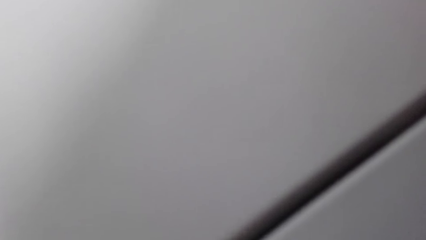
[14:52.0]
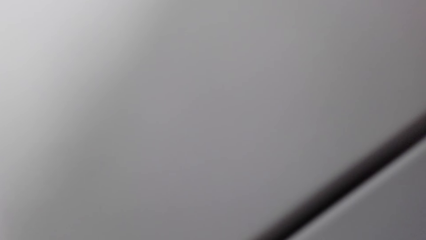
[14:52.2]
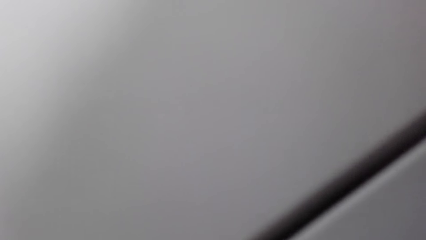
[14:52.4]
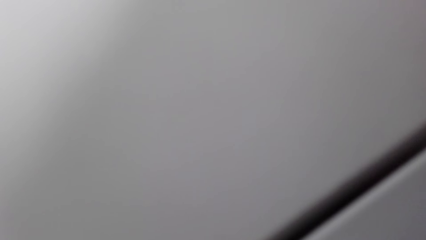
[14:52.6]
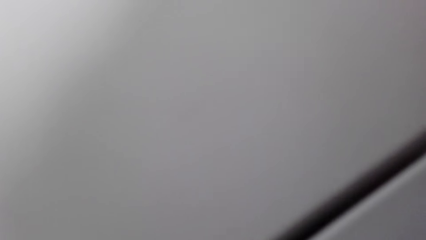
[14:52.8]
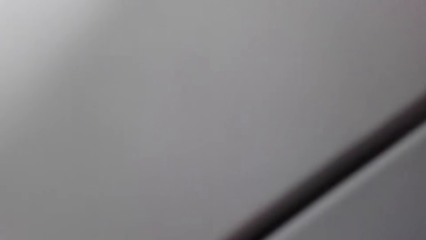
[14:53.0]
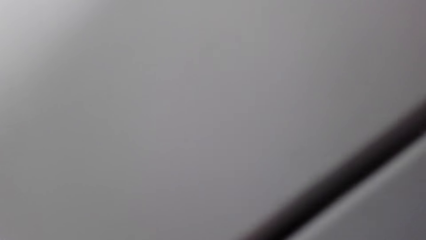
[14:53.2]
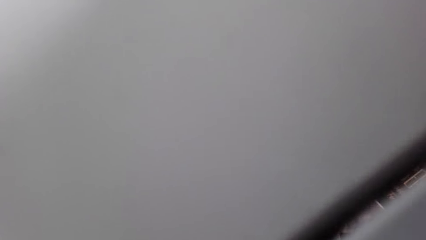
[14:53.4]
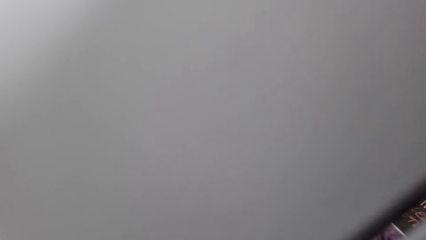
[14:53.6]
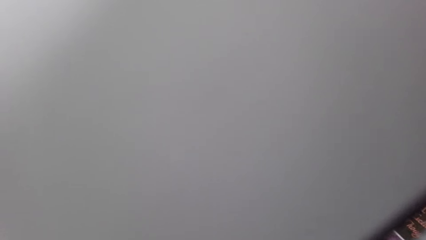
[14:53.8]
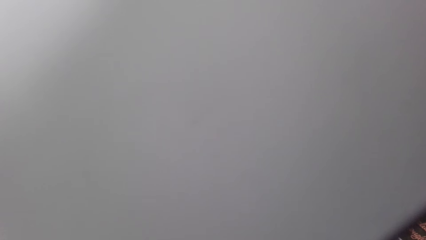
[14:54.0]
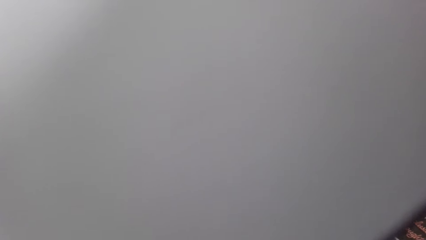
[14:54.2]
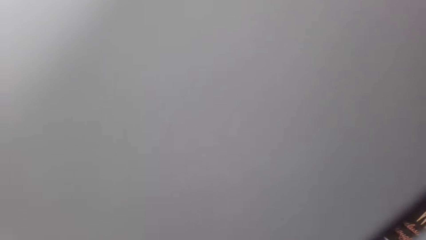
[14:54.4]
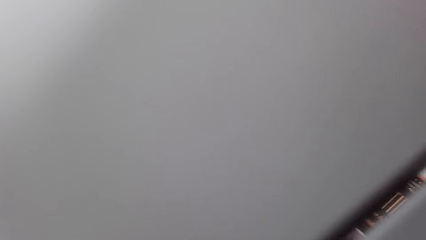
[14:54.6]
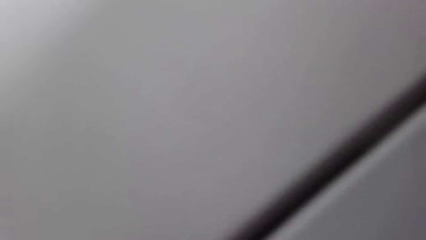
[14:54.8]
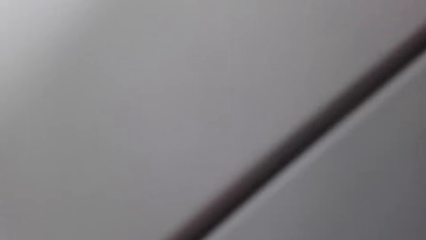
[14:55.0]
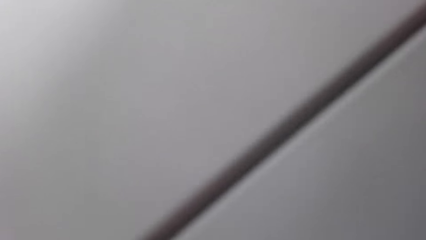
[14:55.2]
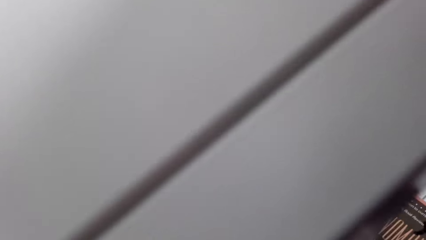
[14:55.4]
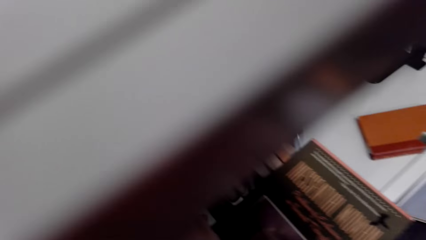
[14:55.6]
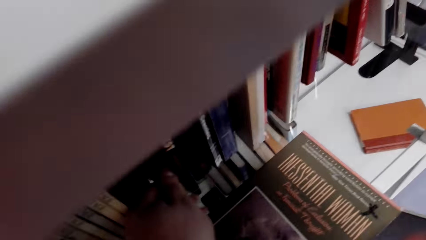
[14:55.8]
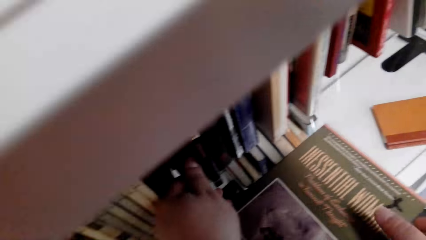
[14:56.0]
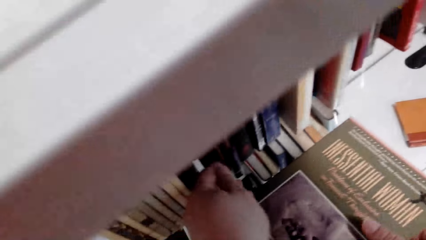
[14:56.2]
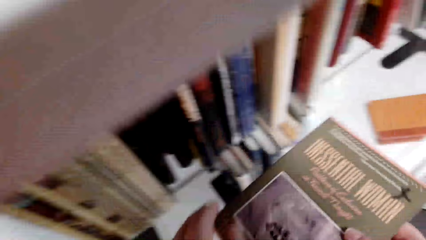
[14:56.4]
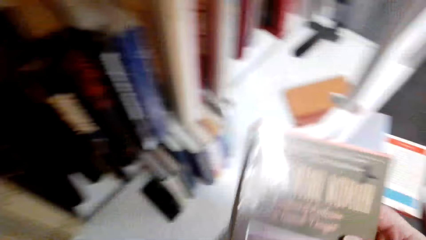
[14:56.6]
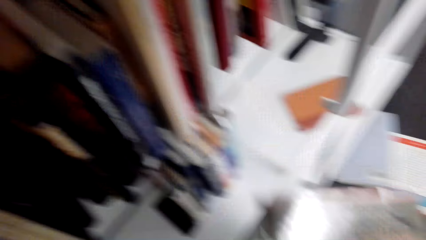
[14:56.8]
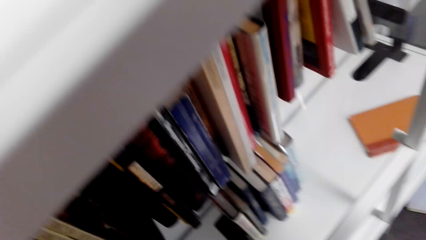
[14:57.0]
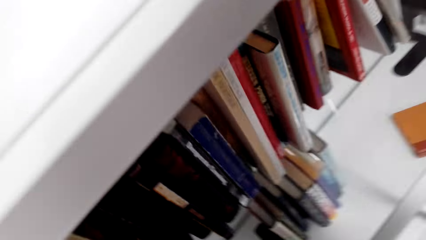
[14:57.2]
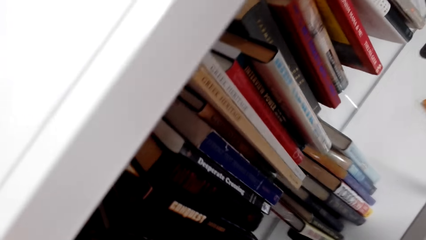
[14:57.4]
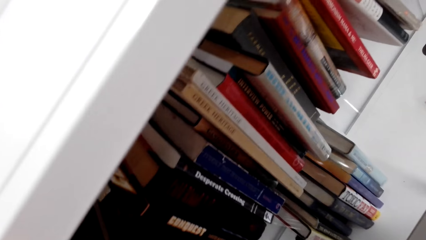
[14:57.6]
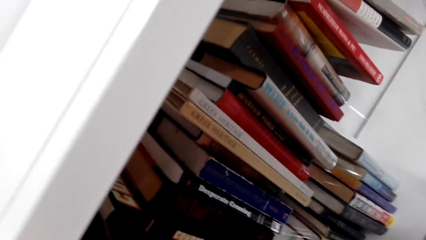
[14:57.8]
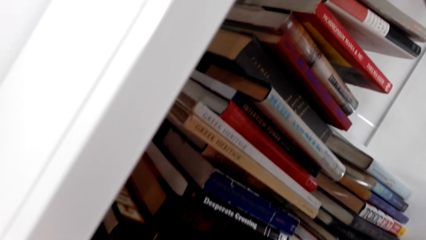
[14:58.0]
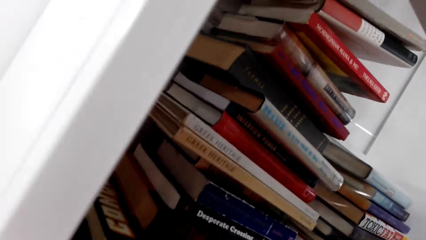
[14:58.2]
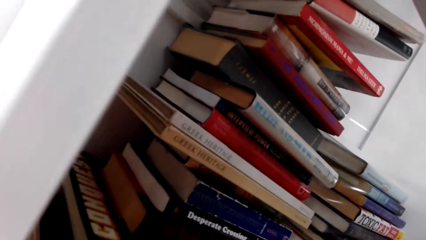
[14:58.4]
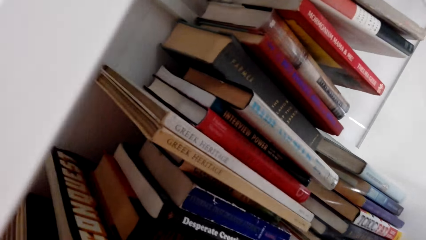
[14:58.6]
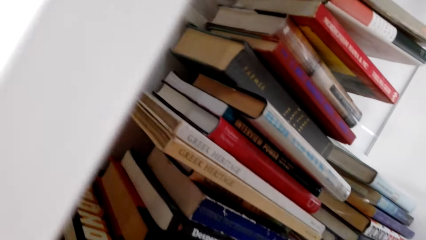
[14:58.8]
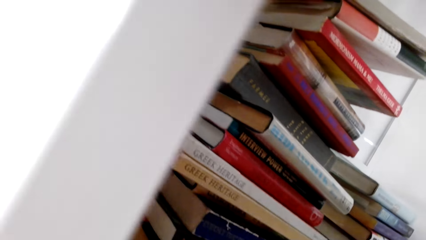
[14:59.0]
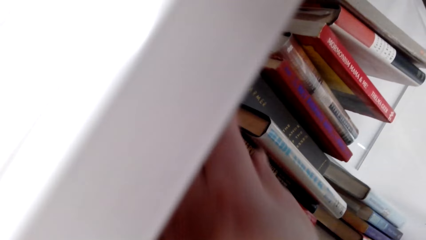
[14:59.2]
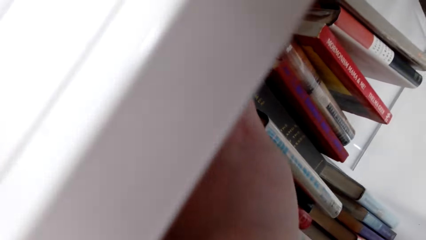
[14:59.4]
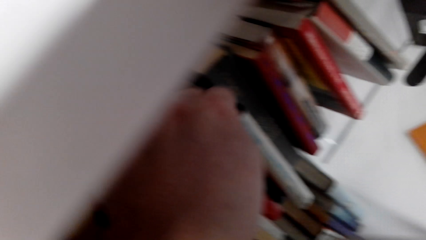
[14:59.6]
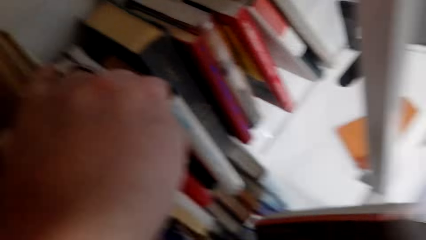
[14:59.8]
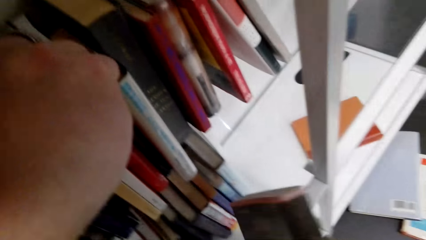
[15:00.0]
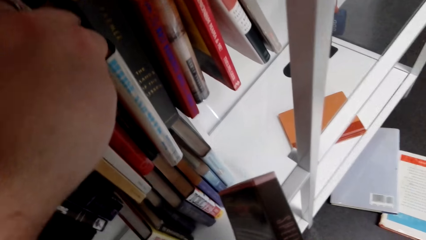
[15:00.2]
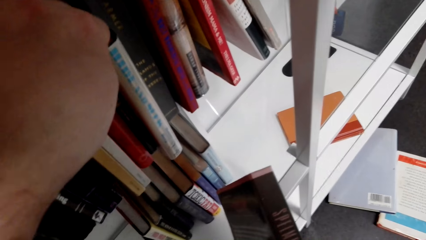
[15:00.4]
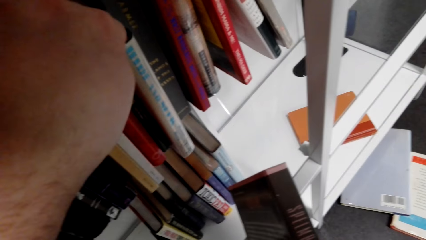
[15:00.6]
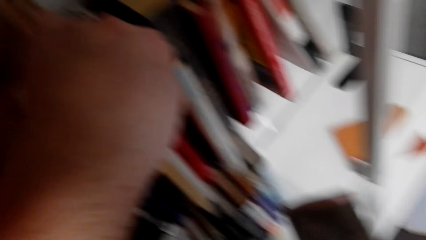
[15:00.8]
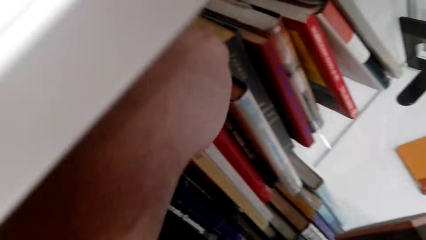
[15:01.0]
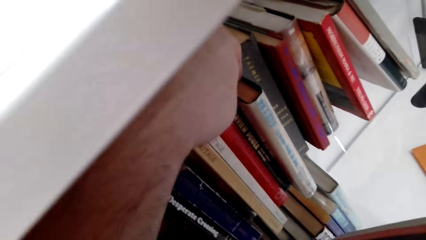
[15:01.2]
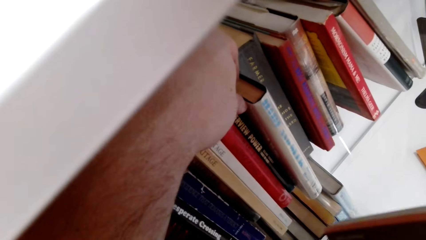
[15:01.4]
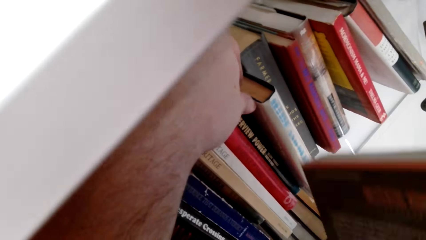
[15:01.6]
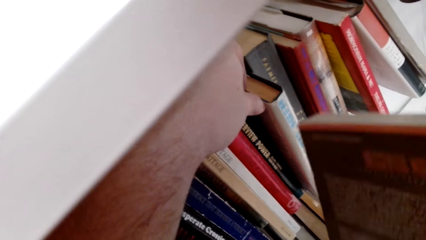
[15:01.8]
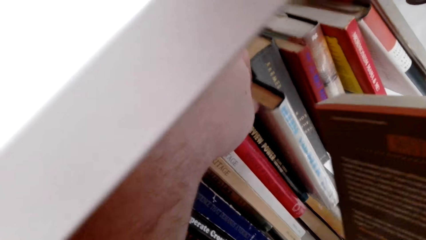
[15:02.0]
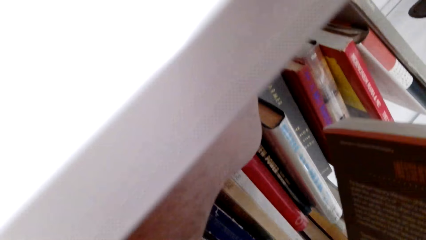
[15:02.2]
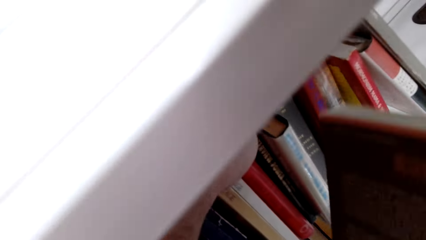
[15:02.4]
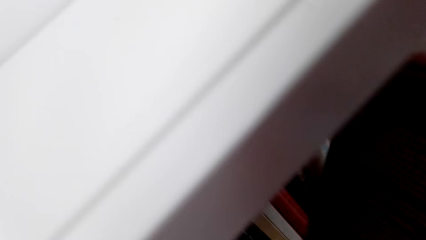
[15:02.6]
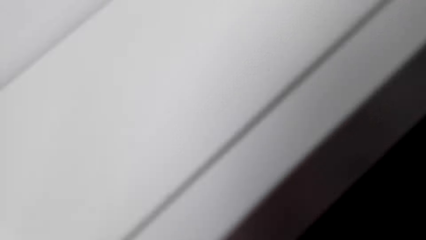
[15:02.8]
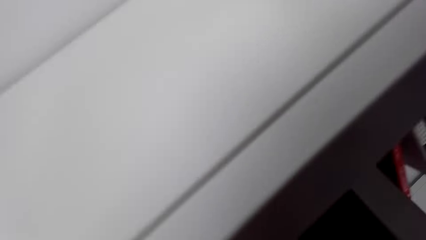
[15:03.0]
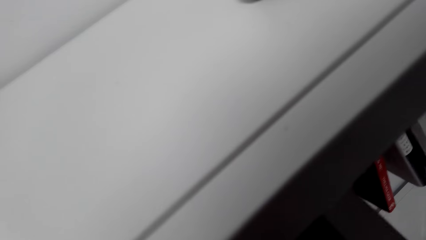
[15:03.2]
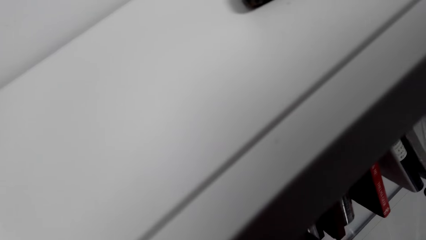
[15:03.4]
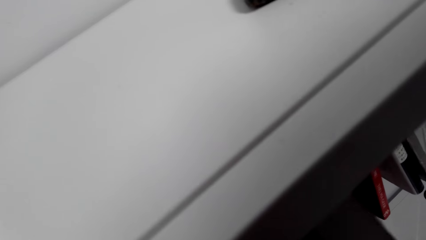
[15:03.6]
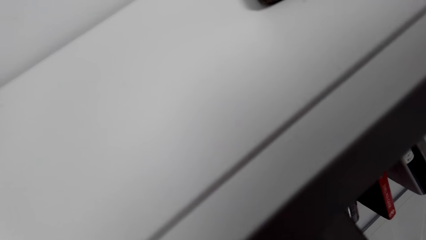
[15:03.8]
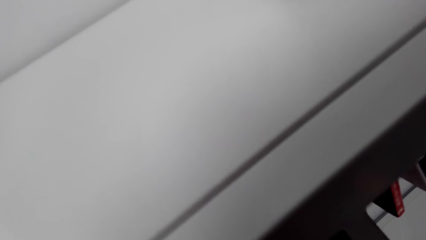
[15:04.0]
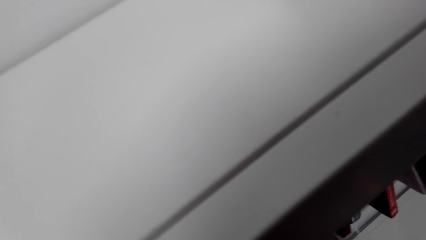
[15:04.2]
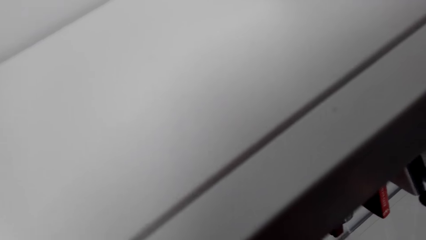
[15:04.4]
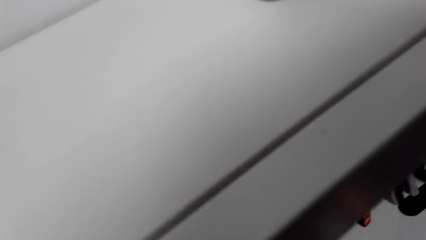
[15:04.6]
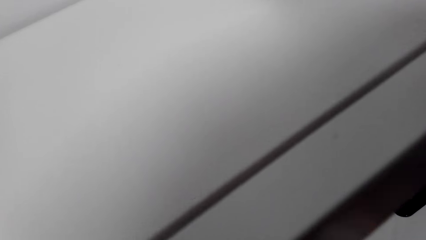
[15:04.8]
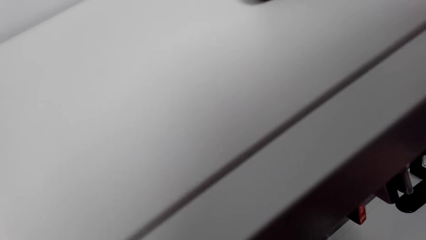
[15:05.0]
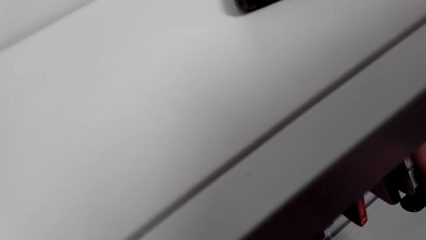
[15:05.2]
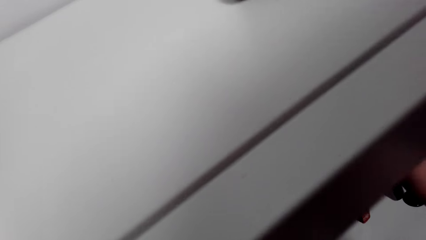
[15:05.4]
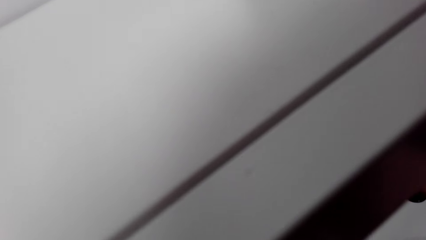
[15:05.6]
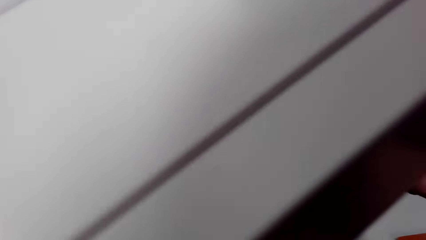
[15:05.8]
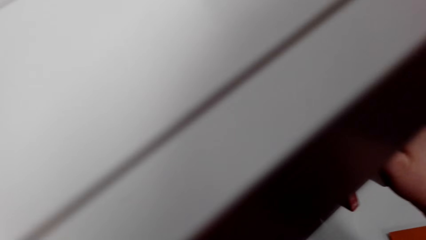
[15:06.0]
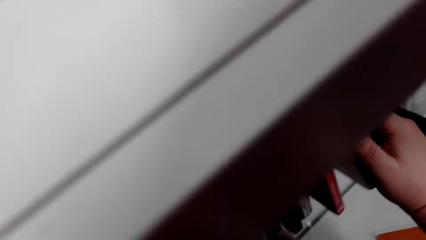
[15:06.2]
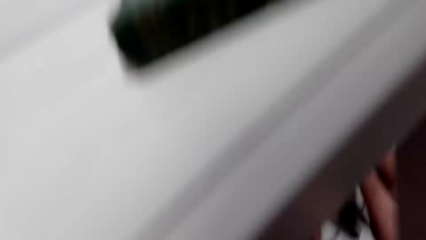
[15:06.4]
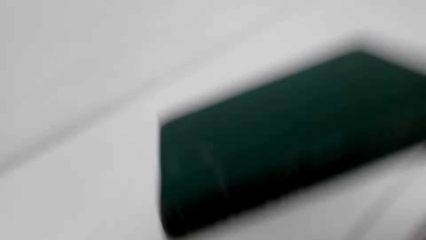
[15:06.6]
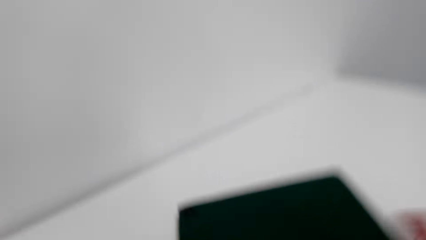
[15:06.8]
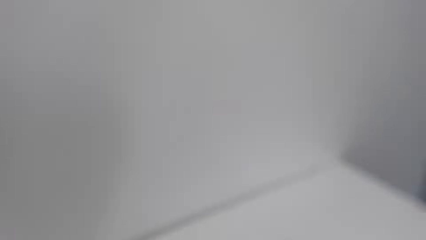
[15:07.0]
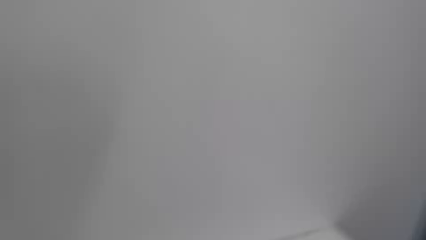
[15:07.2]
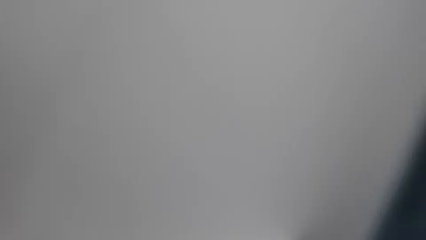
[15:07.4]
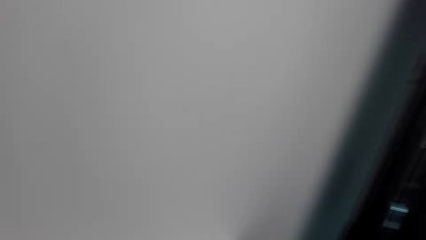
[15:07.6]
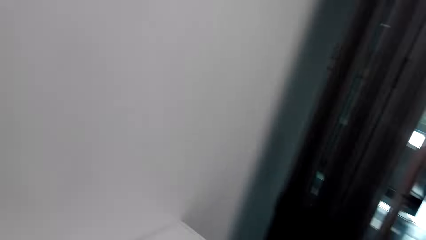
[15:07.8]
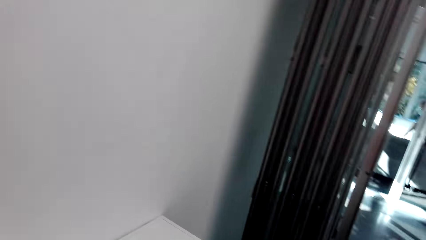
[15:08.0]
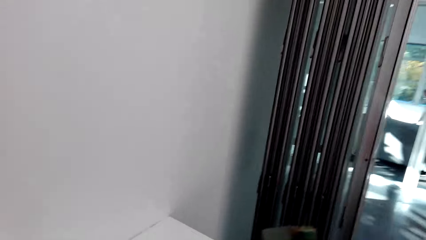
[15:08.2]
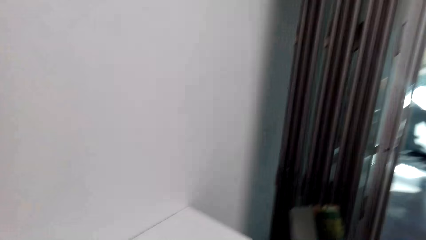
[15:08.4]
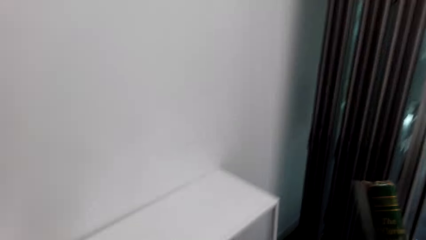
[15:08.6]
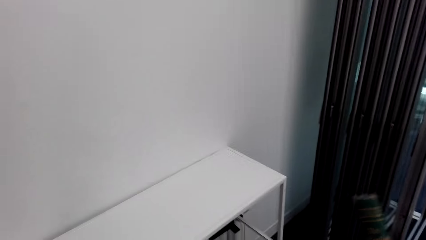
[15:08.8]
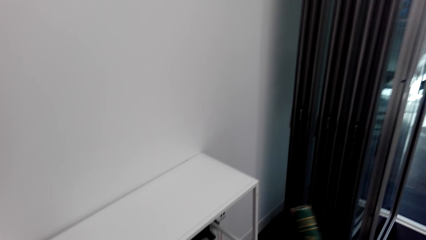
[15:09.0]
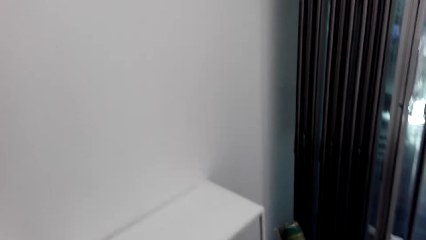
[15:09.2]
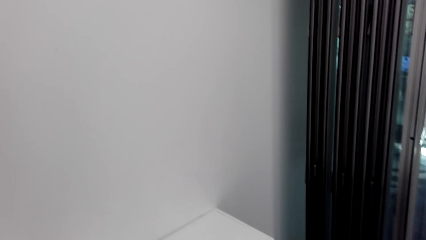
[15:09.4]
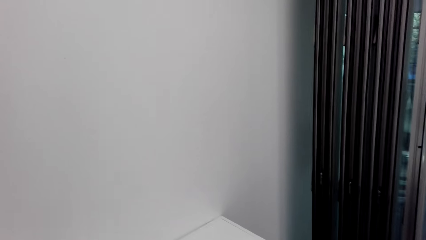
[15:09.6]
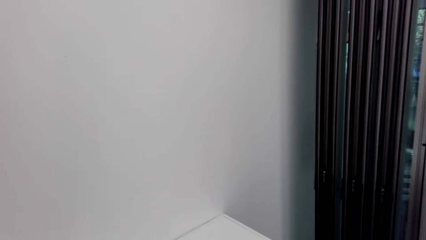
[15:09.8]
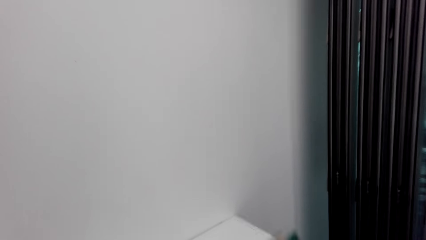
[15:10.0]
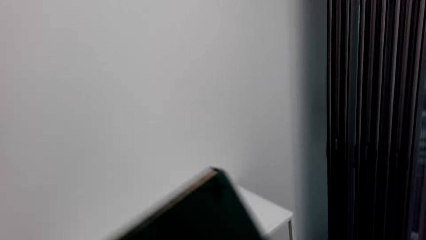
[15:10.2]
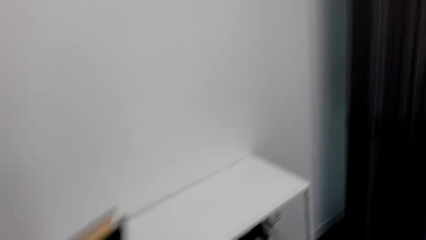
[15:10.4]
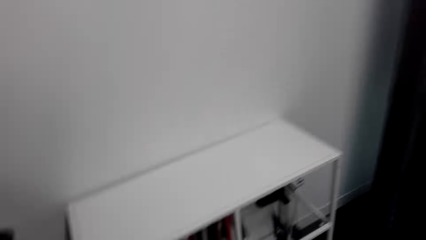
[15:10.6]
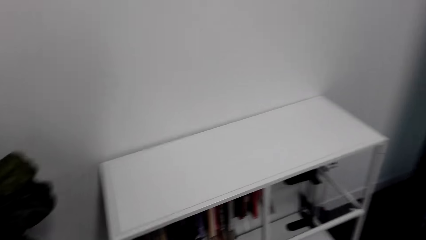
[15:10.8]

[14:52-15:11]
The camera wearer looks at the books on the shelf. They pick a book from the shelf. They space the books on the shelf. They place the book on the shelf. They pick a book from the shelf. They hold the book. They move in the room.
